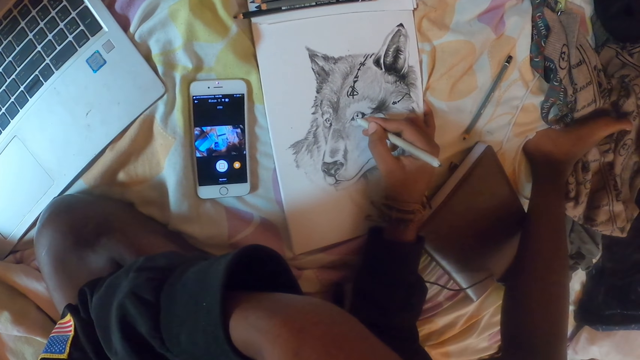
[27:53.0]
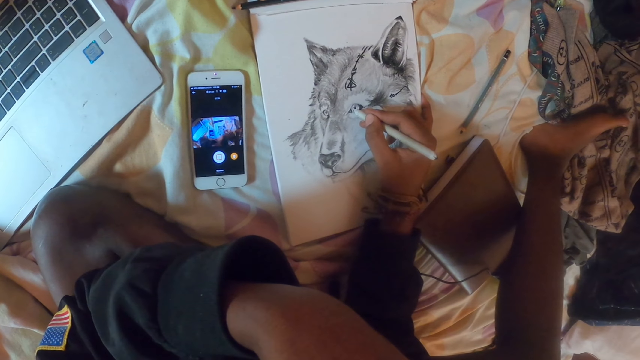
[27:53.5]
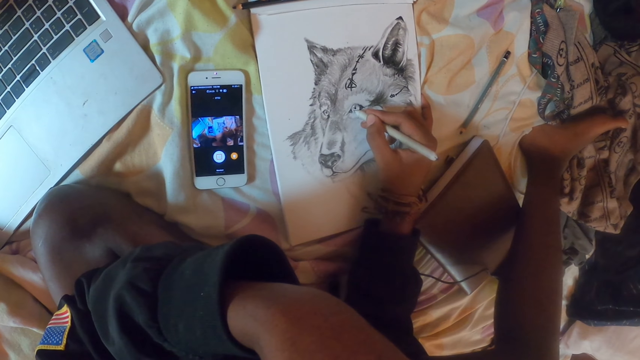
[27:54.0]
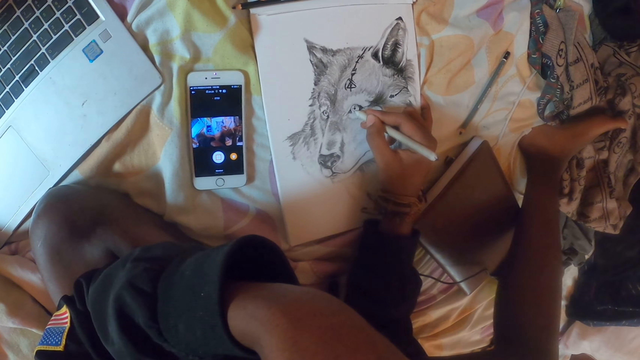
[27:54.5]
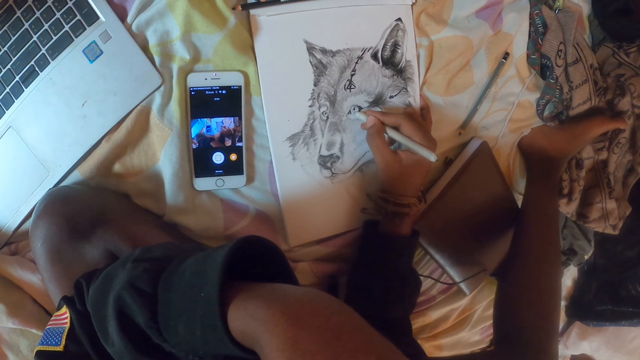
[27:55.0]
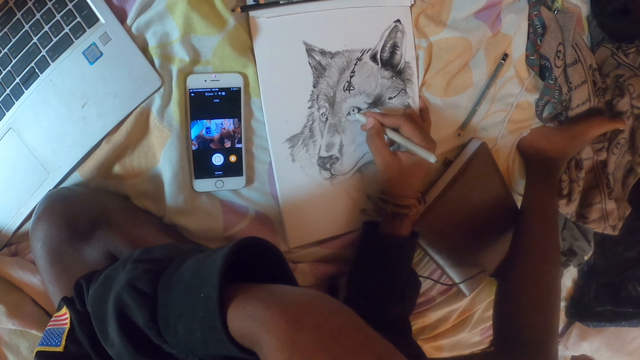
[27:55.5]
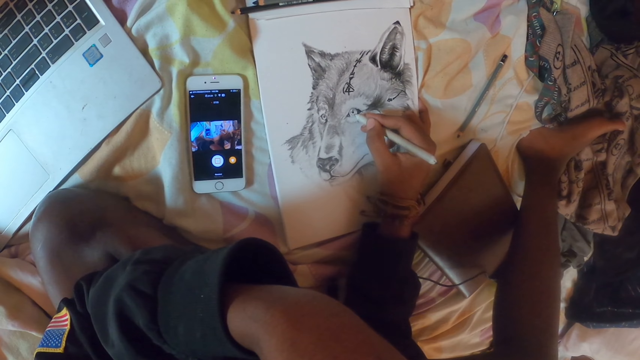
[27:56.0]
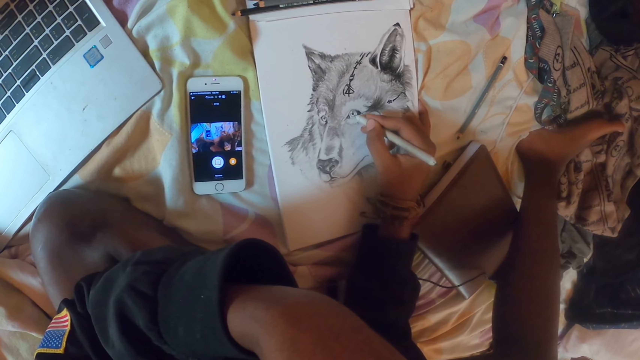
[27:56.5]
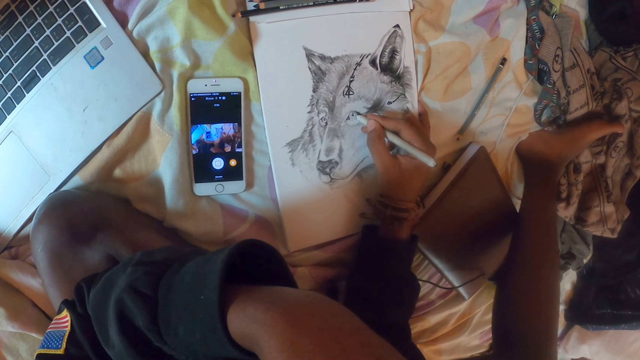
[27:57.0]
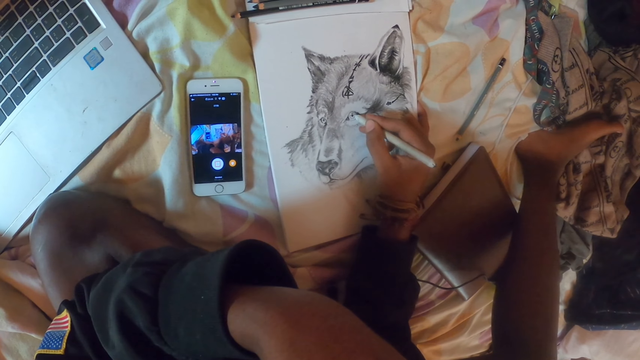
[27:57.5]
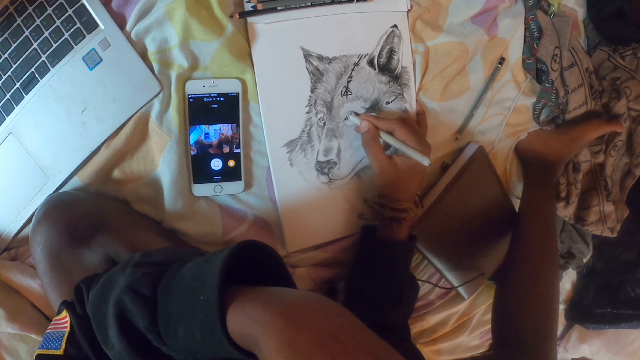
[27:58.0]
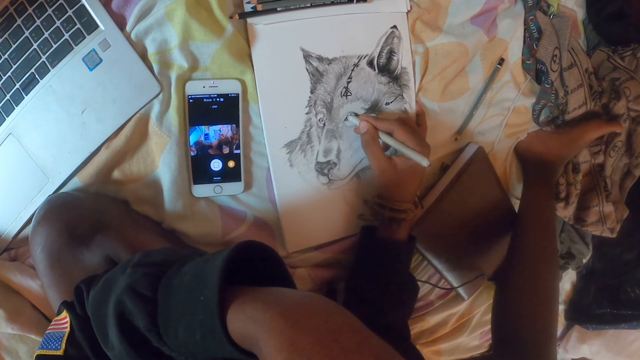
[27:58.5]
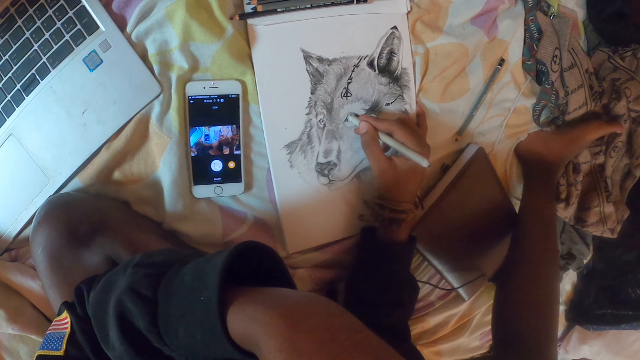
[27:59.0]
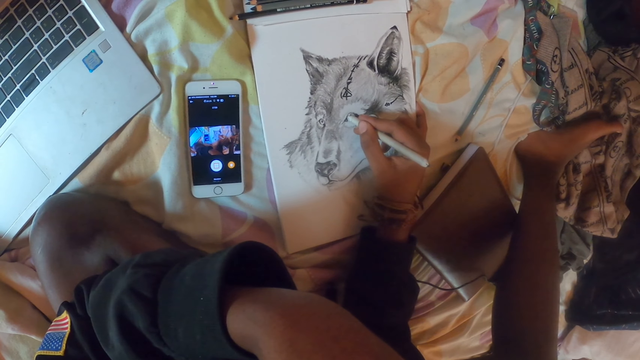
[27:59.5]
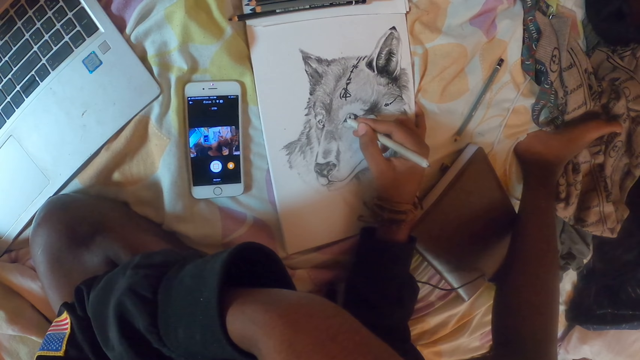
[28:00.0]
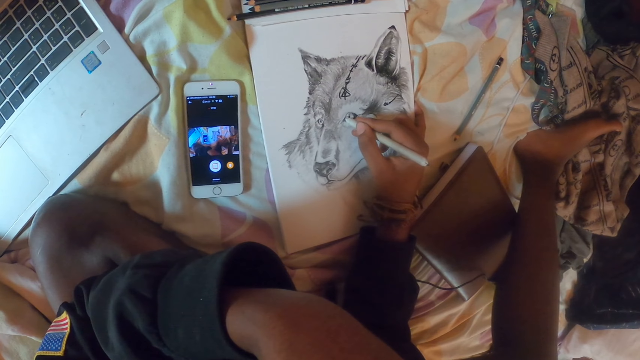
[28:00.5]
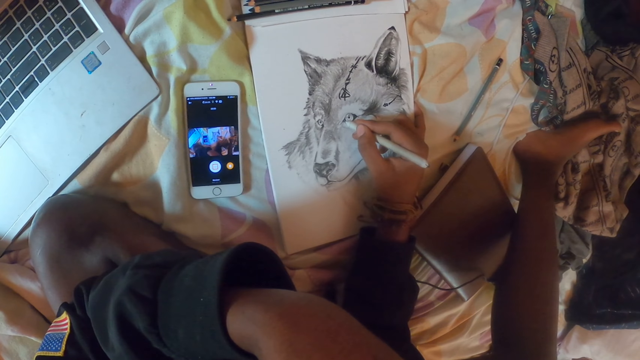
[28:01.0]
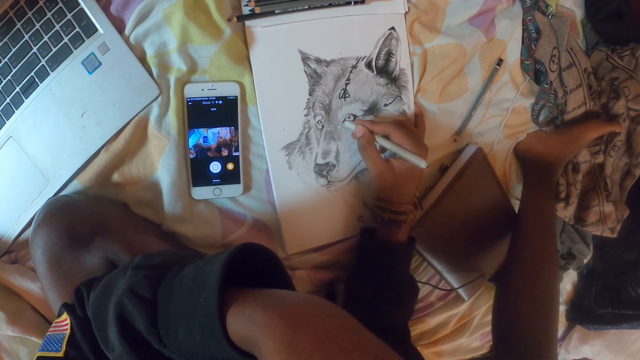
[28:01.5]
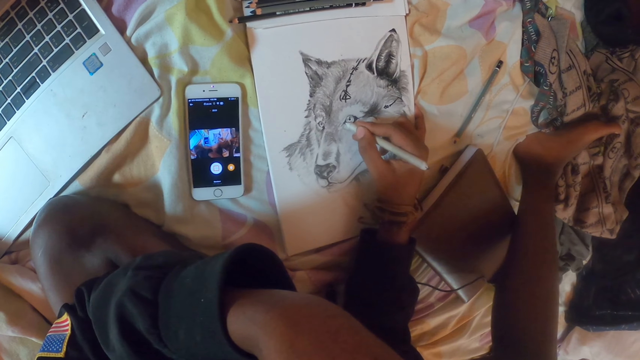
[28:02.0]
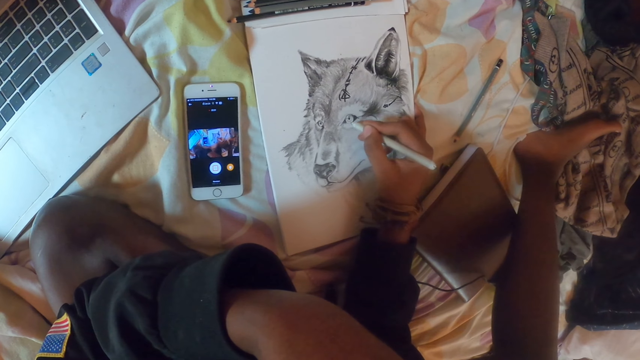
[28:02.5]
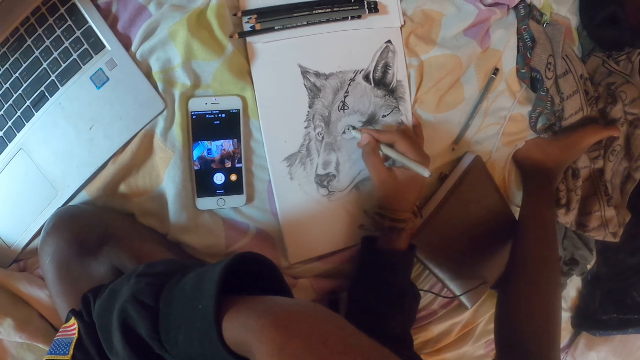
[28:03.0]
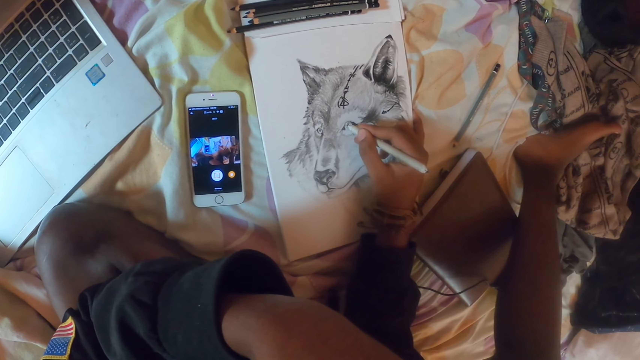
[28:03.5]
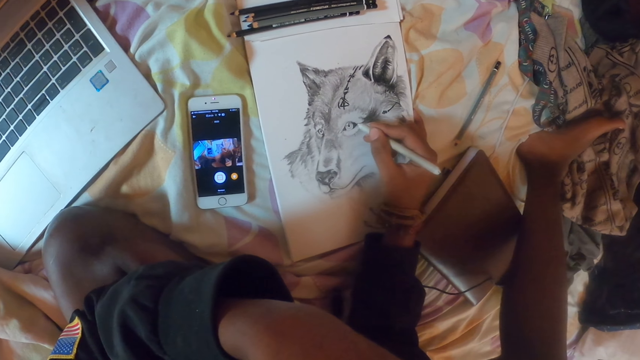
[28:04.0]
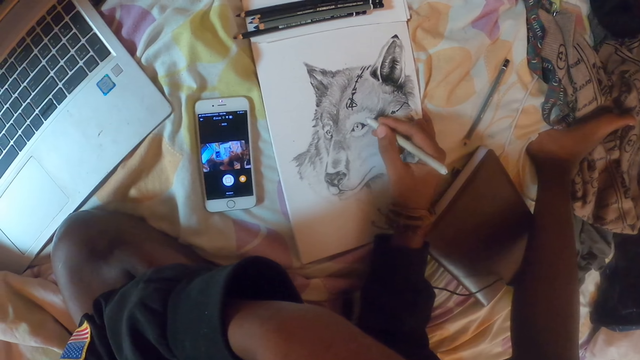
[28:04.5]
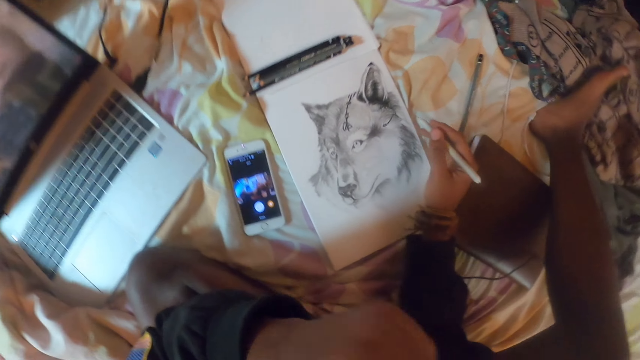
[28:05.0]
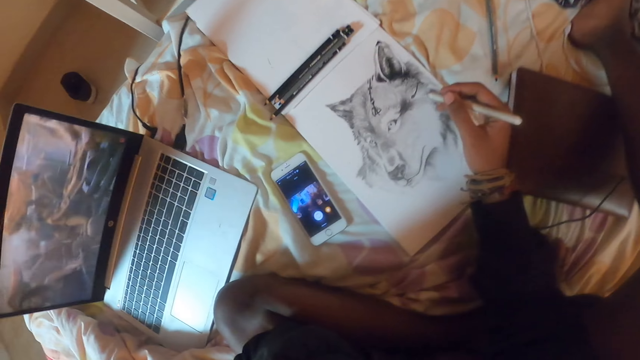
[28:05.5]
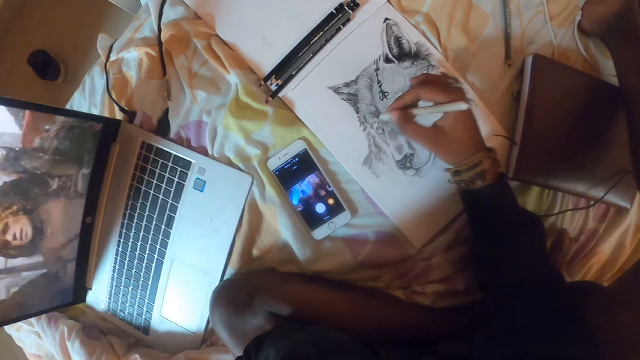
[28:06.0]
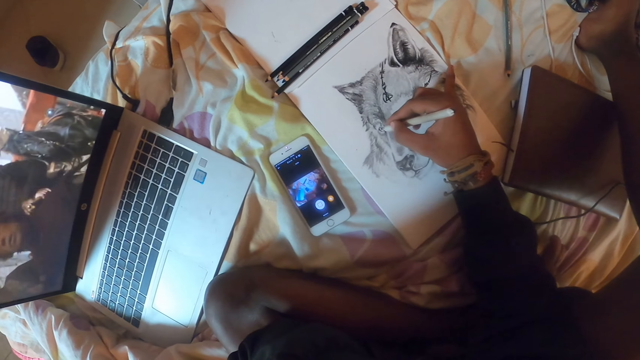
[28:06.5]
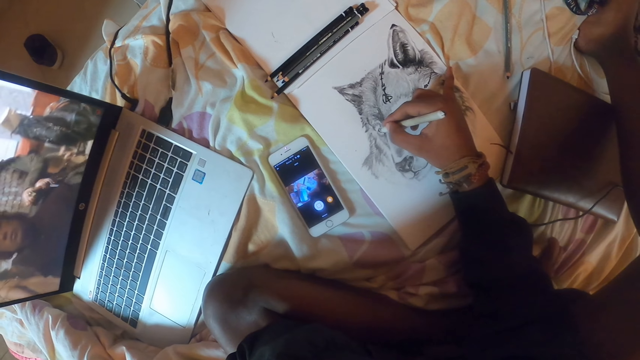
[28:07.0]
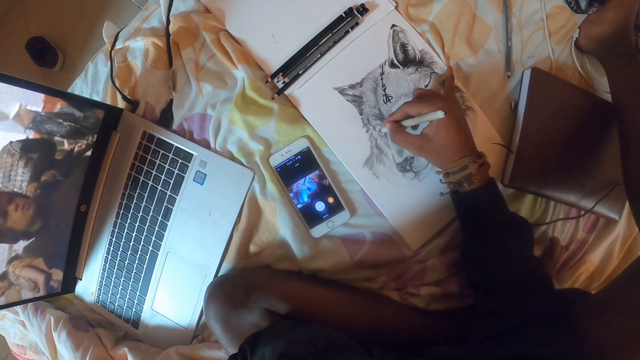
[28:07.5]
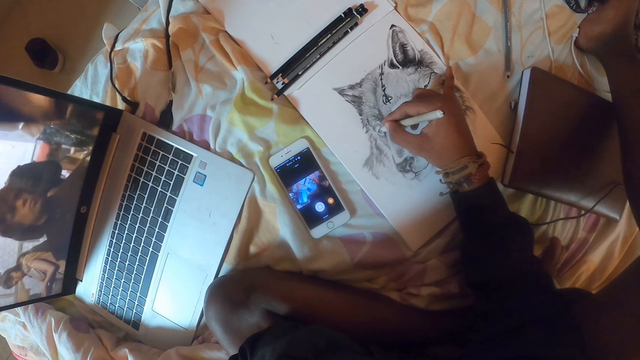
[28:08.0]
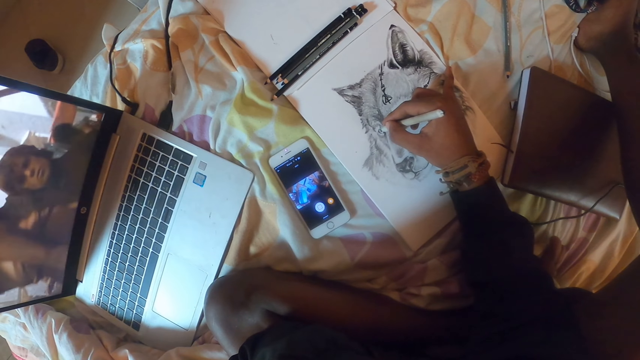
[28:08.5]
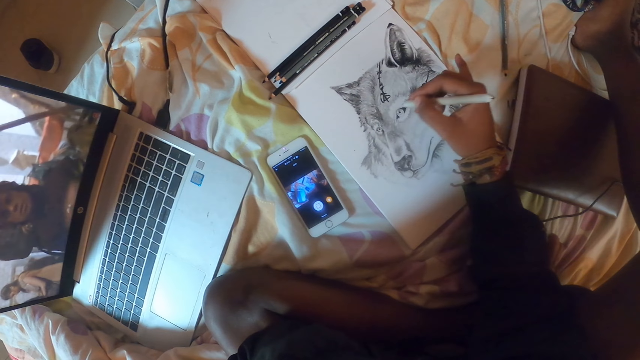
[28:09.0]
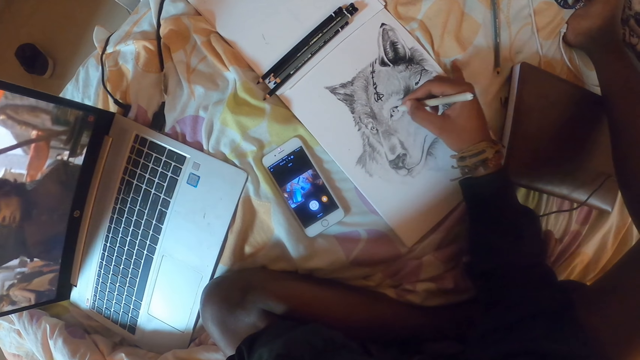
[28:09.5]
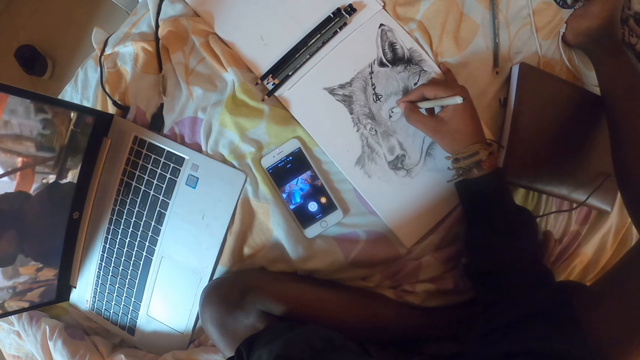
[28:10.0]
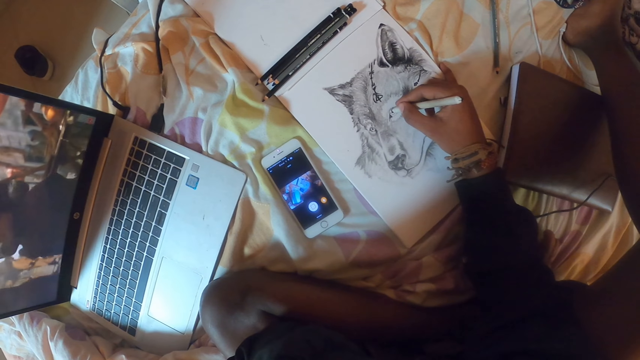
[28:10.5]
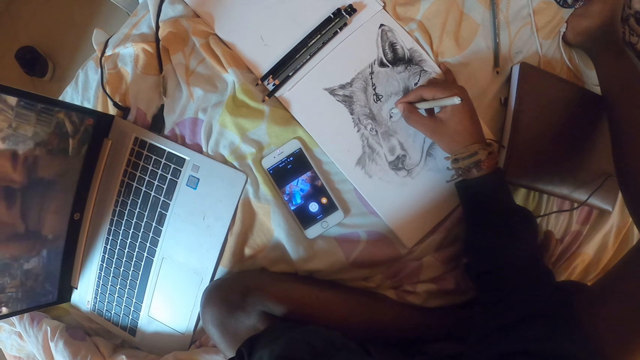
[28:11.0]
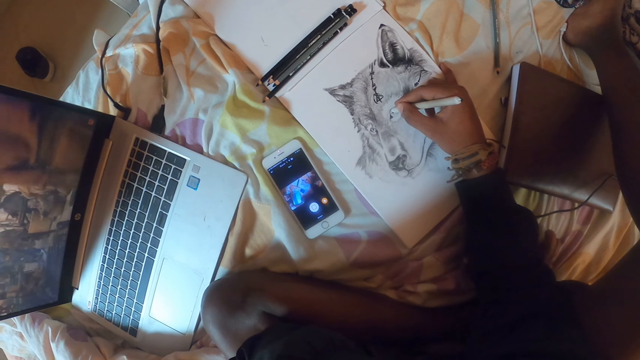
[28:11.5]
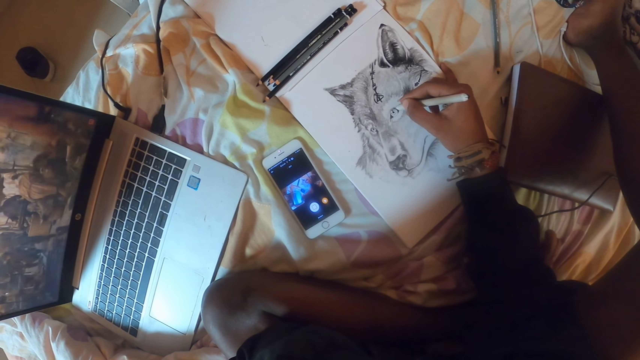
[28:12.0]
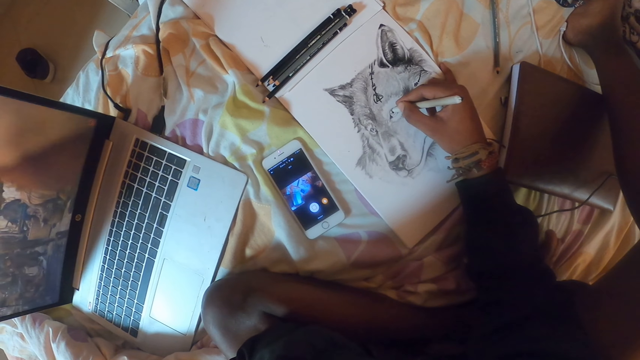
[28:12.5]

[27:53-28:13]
The camera wearer draws a picture in the book with the pencil. They move the body a bit. They draw a picture in the book with the pencil and watch a movie.
